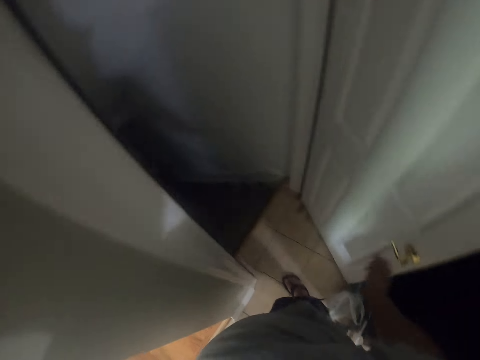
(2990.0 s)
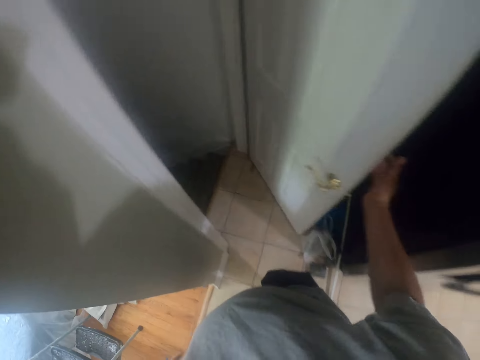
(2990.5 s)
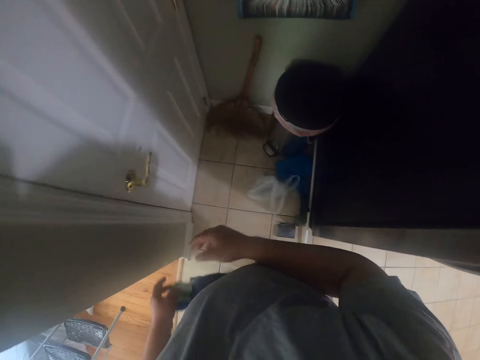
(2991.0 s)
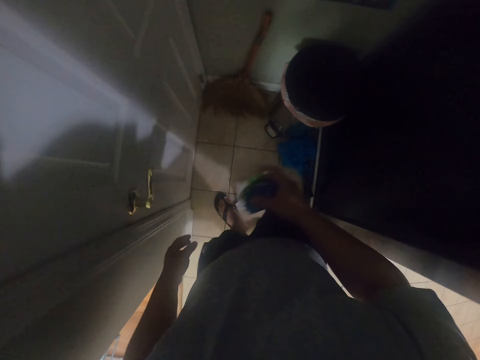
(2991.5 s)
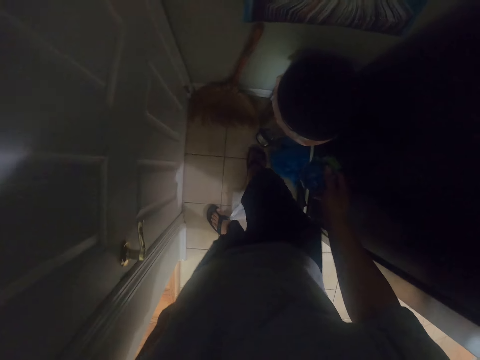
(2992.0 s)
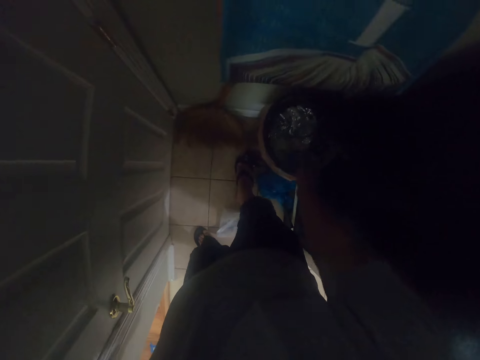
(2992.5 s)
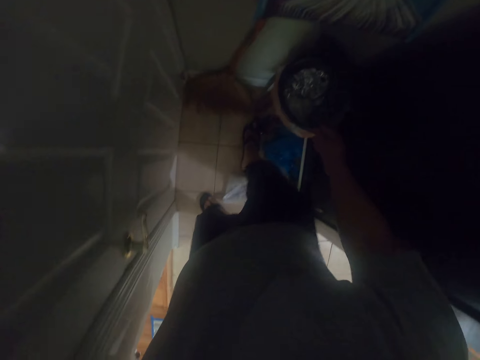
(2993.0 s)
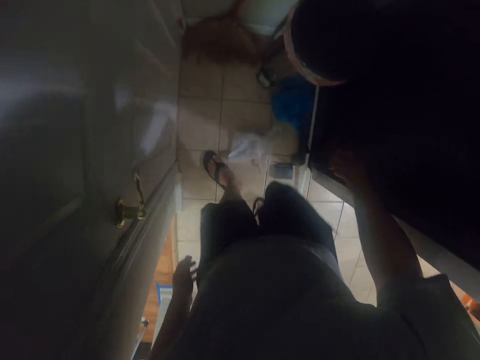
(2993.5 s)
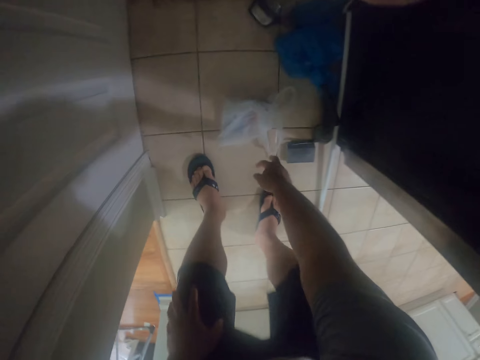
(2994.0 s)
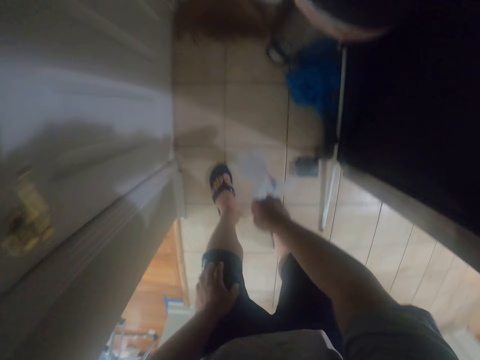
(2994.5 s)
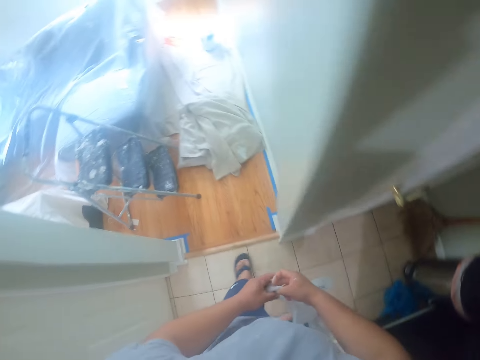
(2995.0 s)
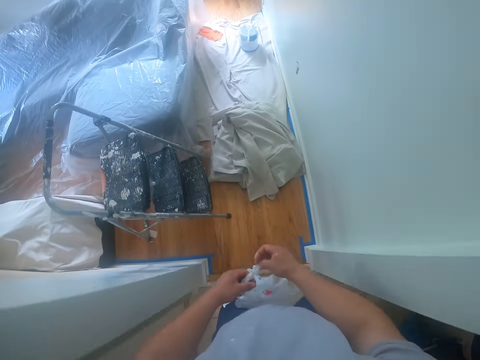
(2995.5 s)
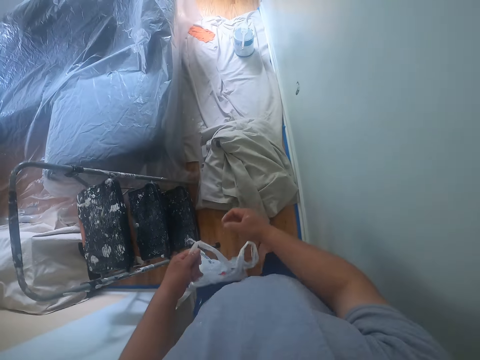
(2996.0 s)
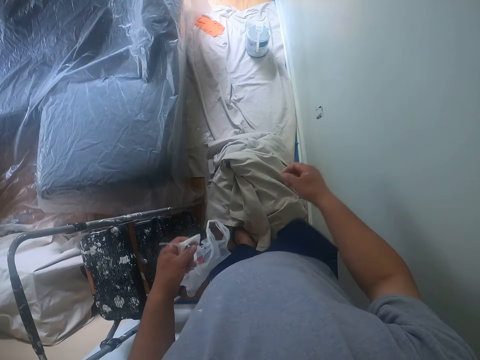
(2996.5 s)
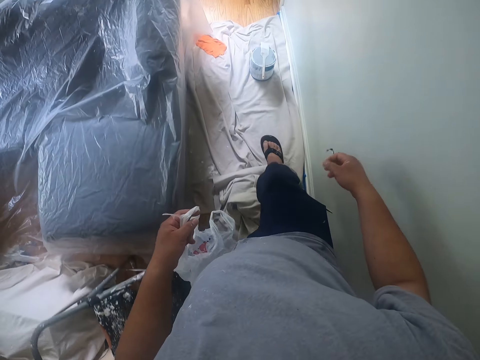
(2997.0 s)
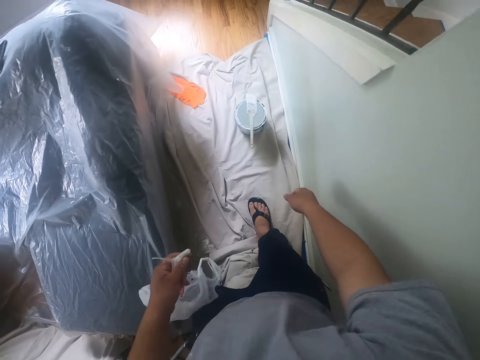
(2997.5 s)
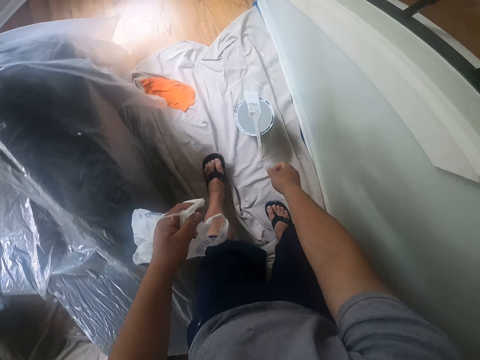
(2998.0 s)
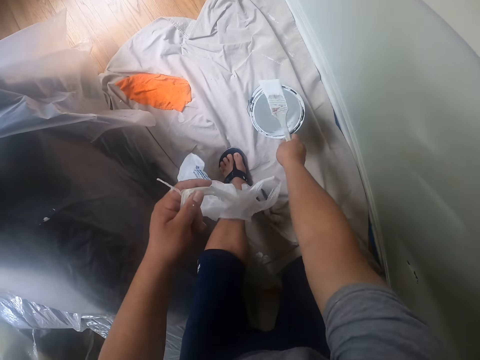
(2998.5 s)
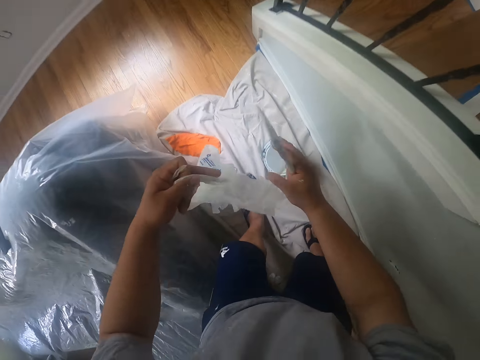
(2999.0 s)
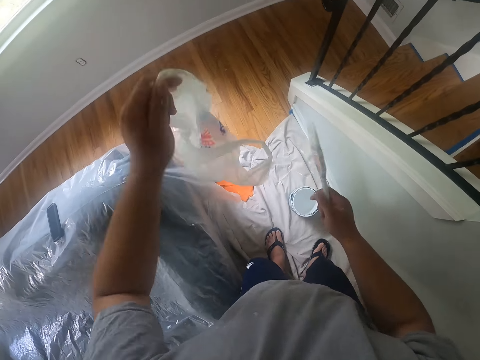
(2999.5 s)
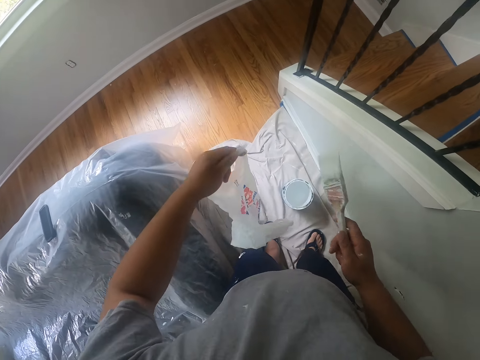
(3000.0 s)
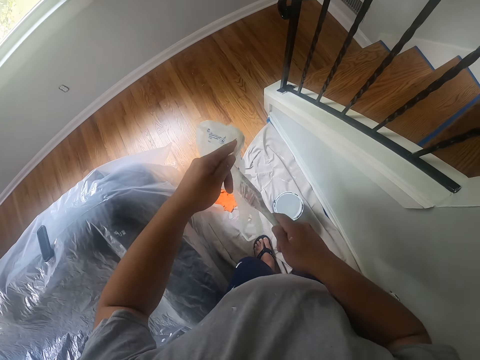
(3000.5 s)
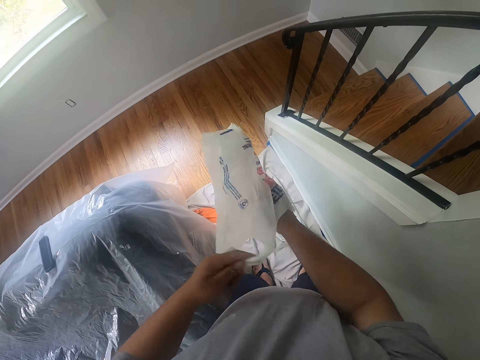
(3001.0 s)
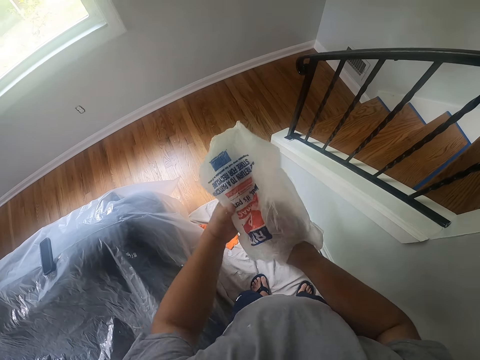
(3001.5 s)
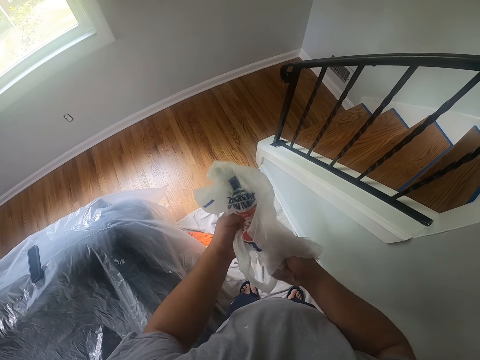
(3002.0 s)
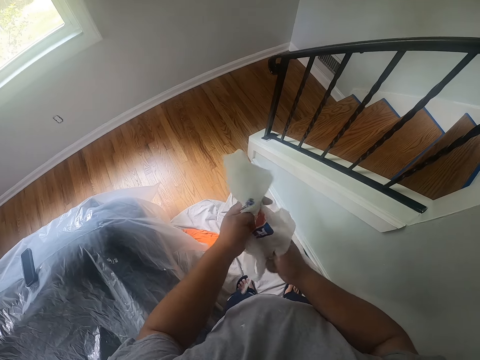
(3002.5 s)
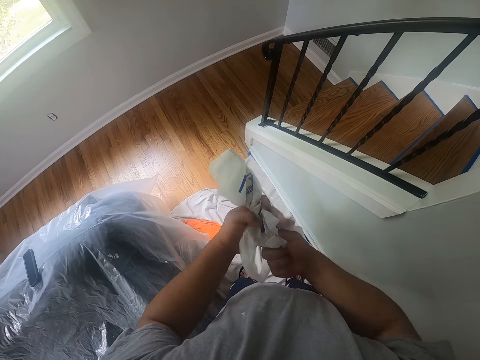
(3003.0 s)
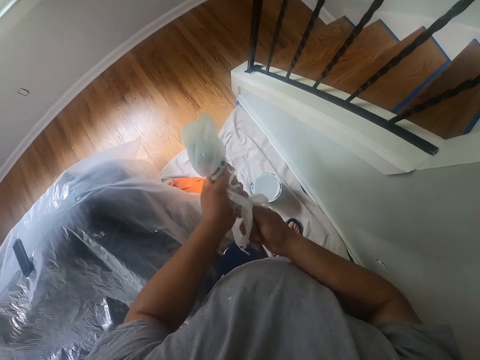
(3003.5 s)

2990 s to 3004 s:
The camera wearer closes a door in the kitchen with his right hand. He opens a pedal bin with his right leg. He throws the piece of tape in his hands into the pedal bin. He picks up a plastic bag from the floor with his right hand. He walks around the house. He picks up a paintbrush on top of a can of paint with his right hand. He opens up the plastic bag with his right hand. He shakes the plastic bag. He wraps the paintbrush with the plastic bag in his hands.

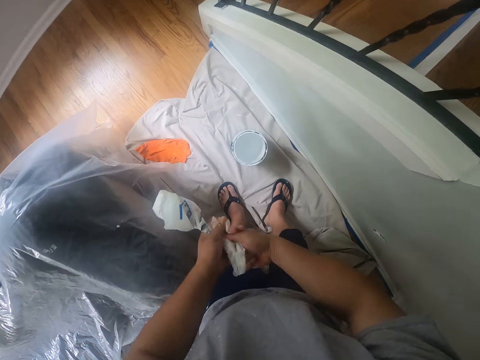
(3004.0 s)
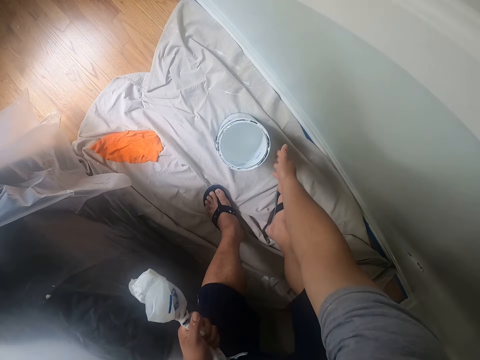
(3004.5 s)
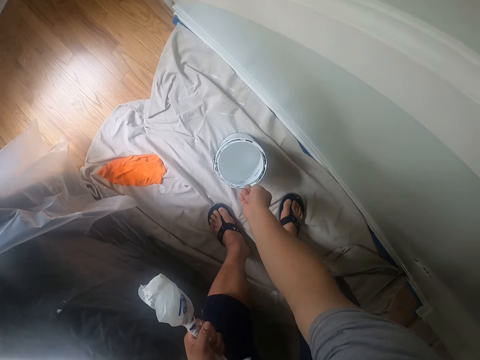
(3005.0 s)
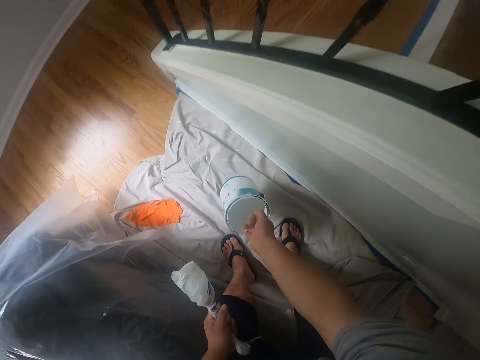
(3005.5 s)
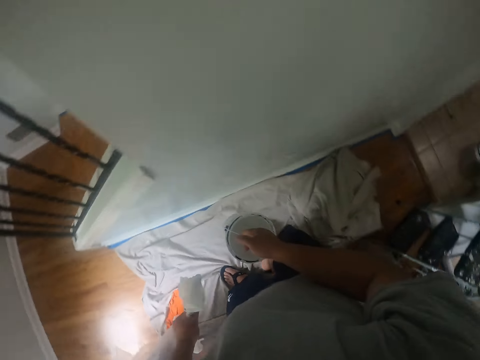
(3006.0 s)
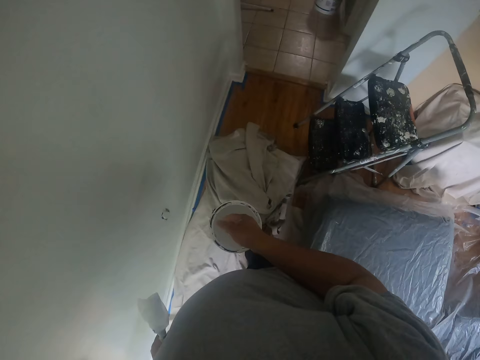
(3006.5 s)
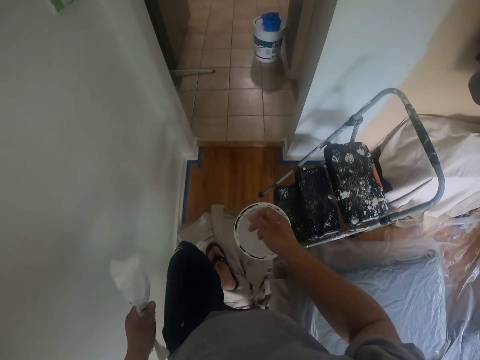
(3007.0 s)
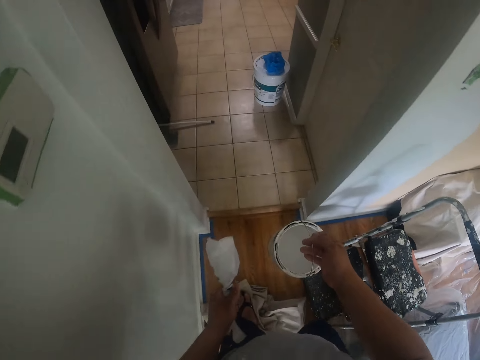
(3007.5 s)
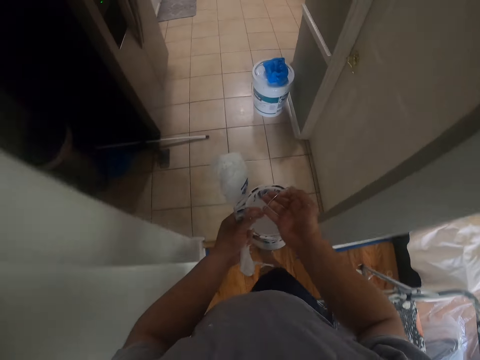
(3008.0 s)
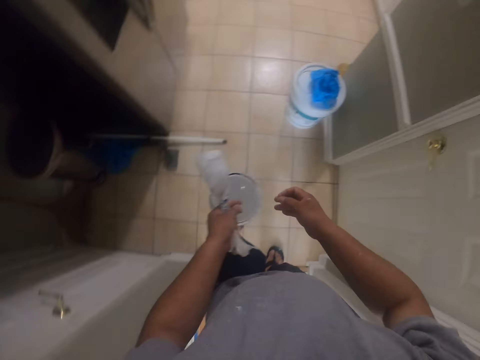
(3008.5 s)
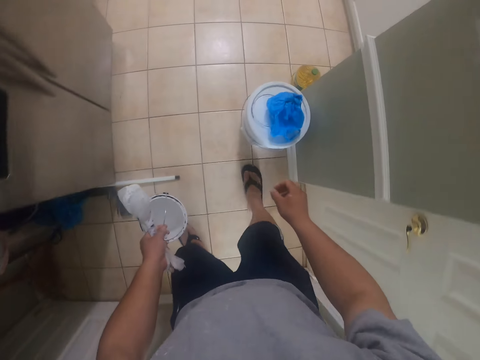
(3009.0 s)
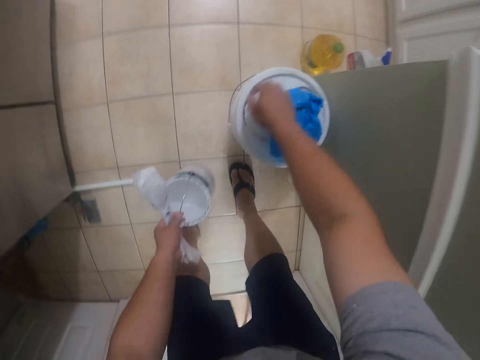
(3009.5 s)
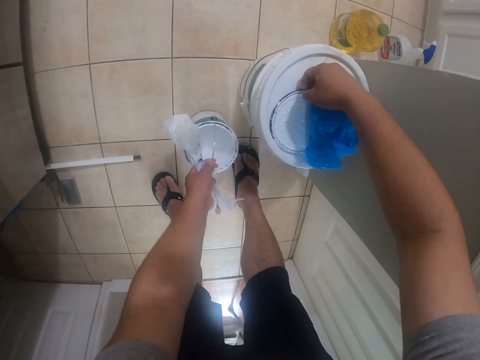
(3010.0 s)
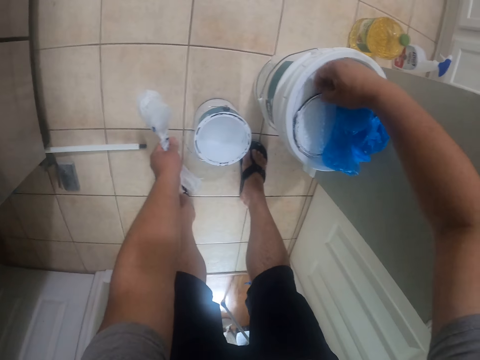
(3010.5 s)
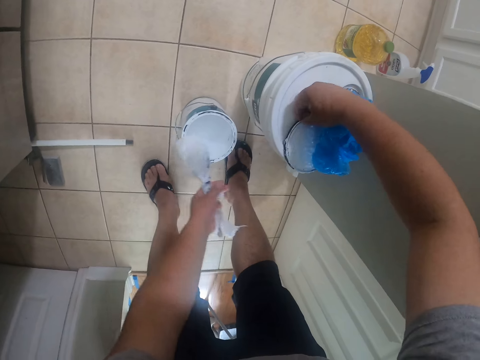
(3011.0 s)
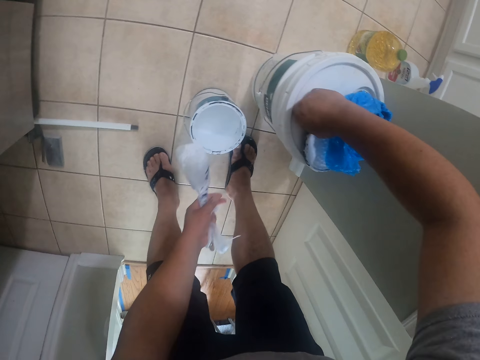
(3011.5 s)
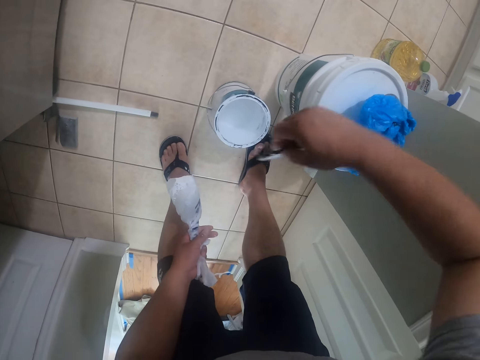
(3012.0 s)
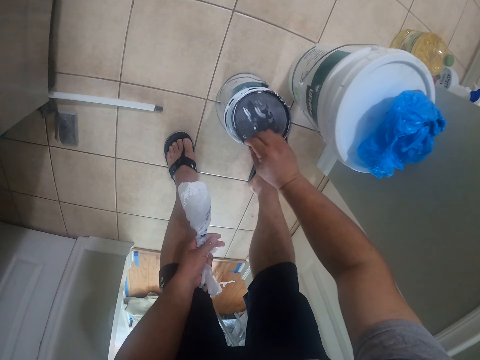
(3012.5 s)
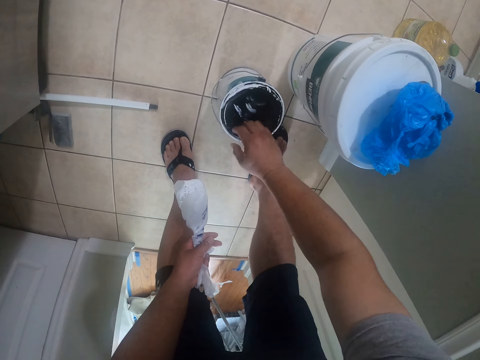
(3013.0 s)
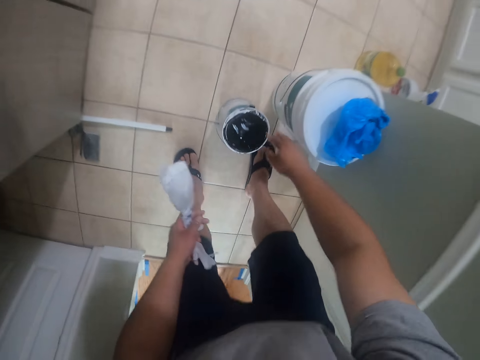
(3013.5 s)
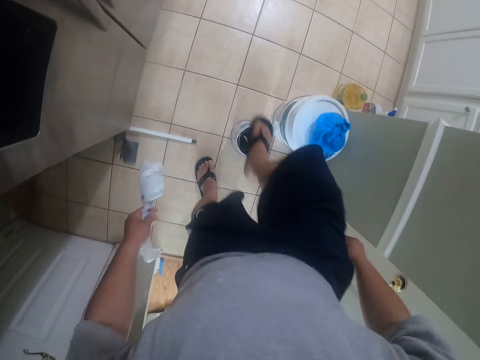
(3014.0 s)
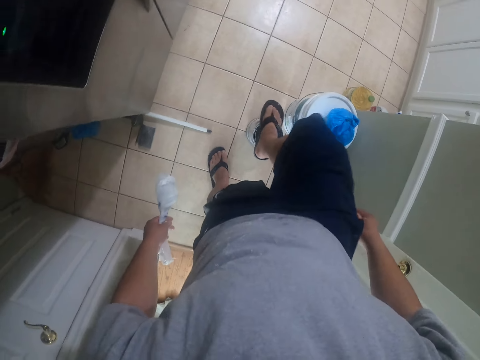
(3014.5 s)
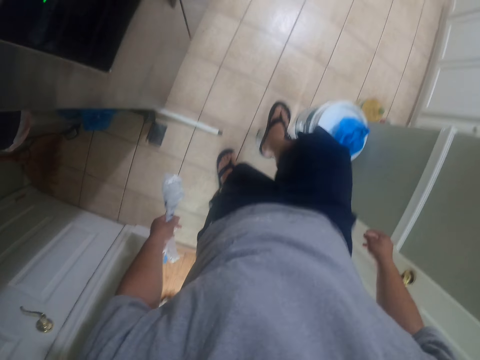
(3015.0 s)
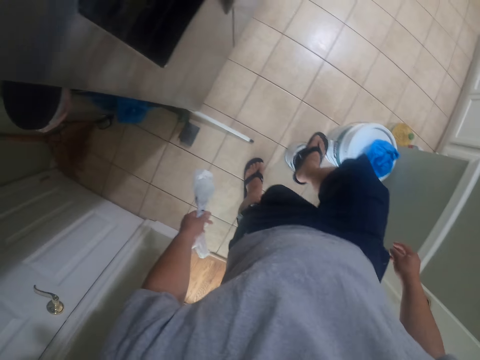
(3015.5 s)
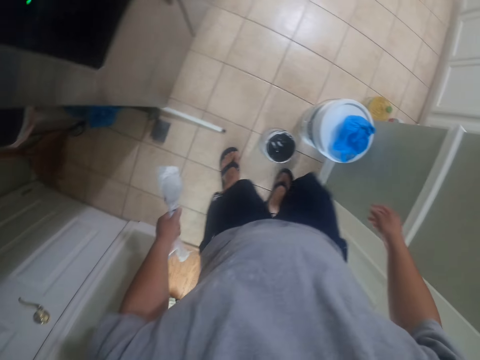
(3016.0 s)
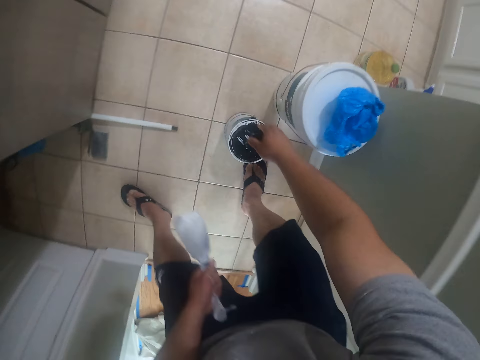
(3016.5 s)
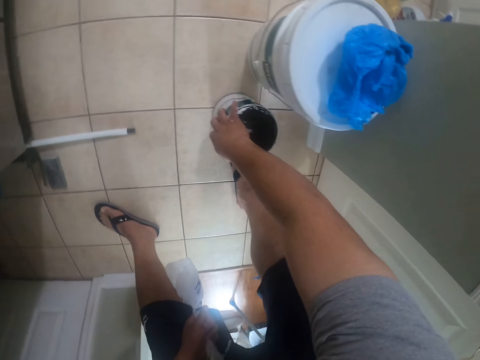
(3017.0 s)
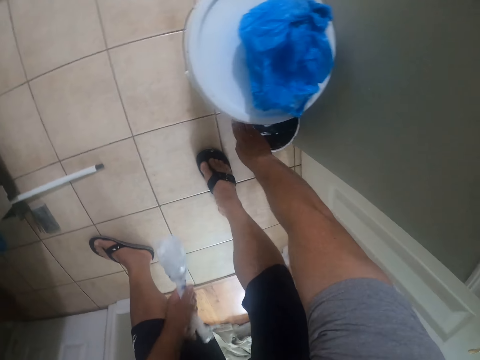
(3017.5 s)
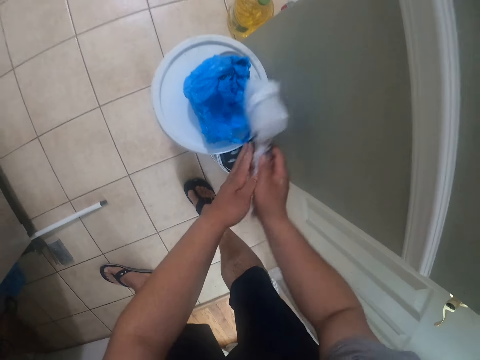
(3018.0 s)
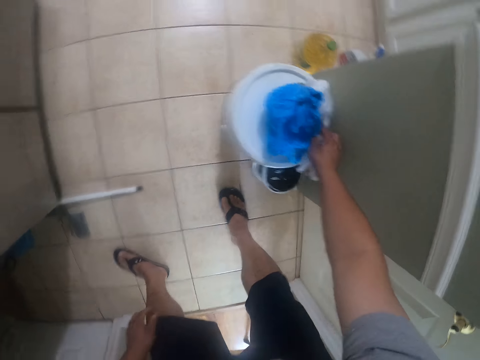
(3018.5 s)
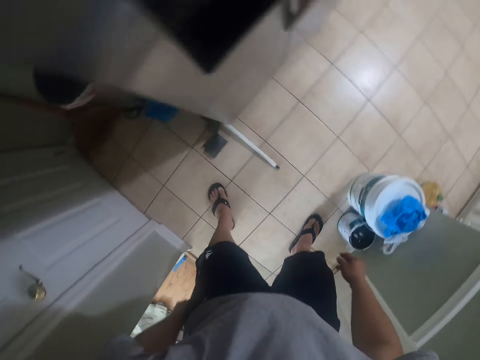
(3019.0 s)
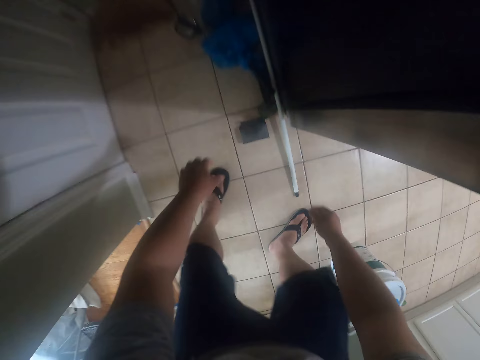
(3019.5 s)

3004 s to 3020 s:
The camera wearer picks up the can of paint from the floor with his right hand. He walks around the house. He holds the can of paint with his left hand. He drops the can of paint on the floor beside the bucket of paint in the kitchen. He picks up the cover of the can of paint from the top of the paint bucket with his right hand. He closes the can of paint with the cover. He stamps on the can of paint with his right leg. He adjusts the can of paint on the floor with his right hand. He drops the plastic bag in his left hand on top of the bucket of paint.
